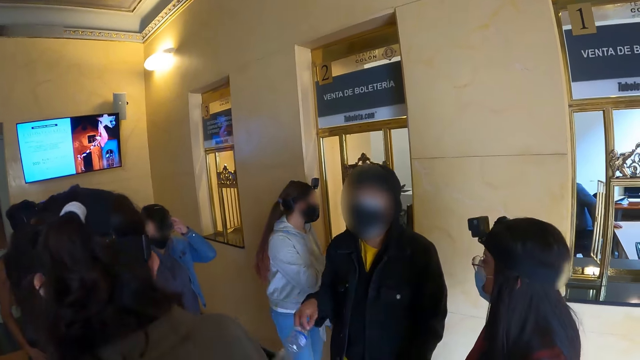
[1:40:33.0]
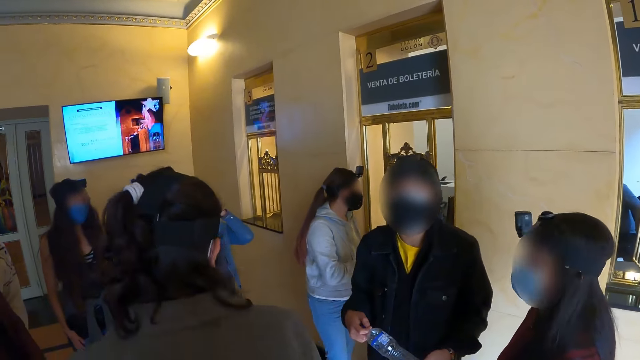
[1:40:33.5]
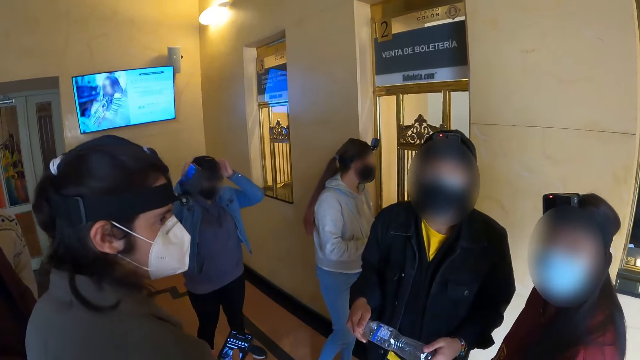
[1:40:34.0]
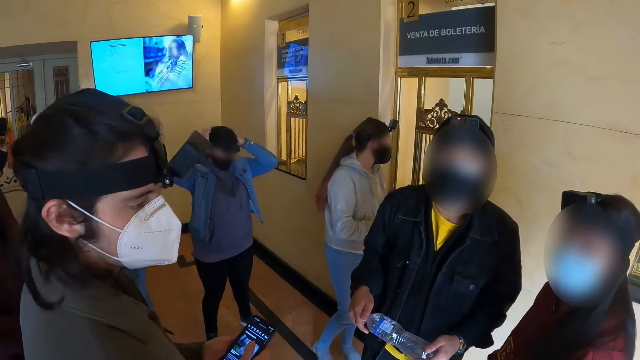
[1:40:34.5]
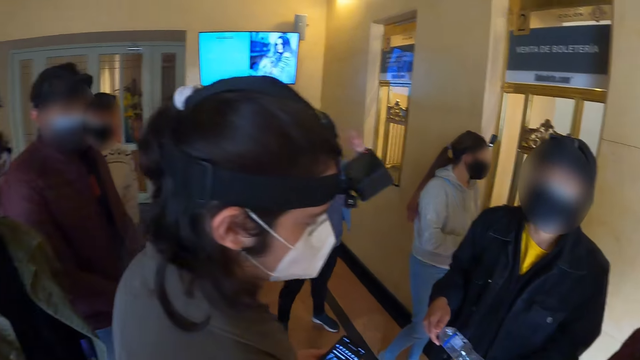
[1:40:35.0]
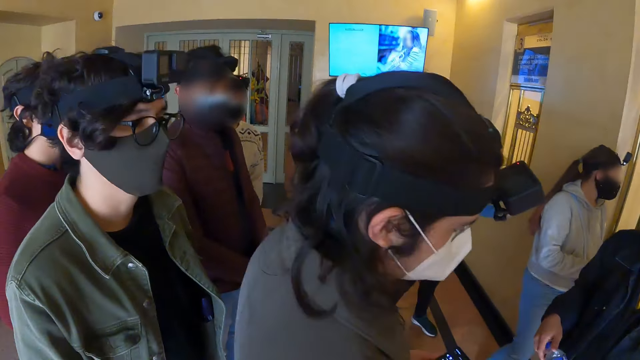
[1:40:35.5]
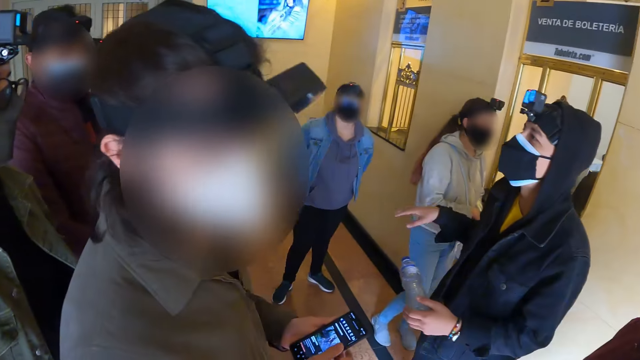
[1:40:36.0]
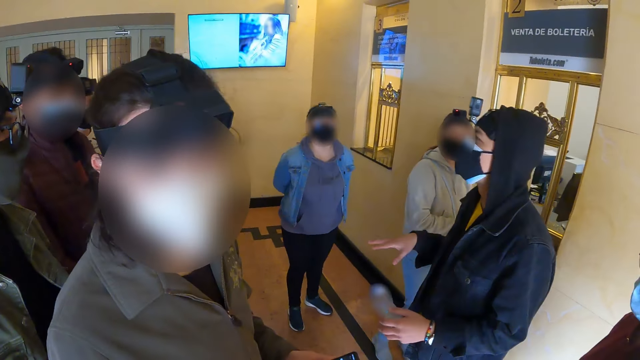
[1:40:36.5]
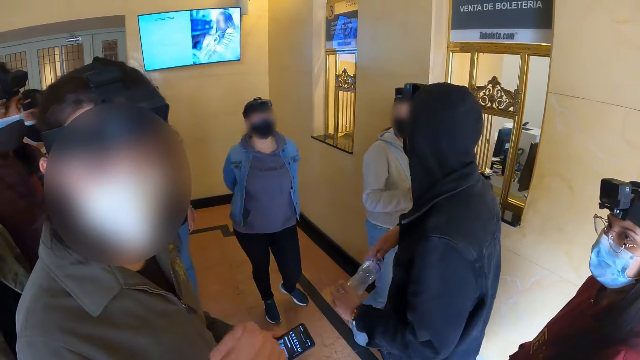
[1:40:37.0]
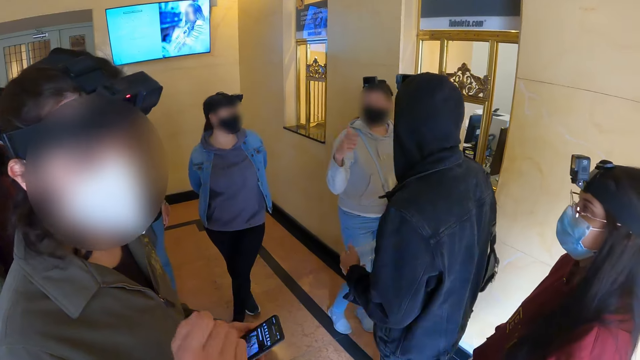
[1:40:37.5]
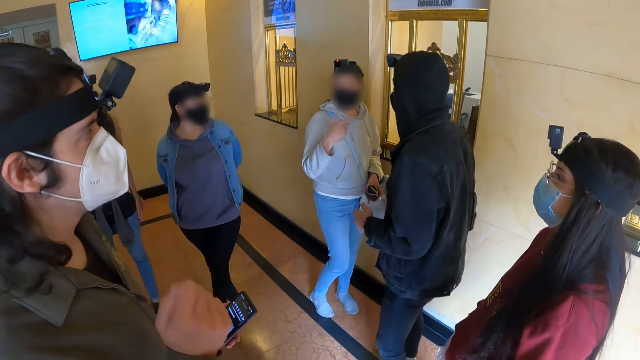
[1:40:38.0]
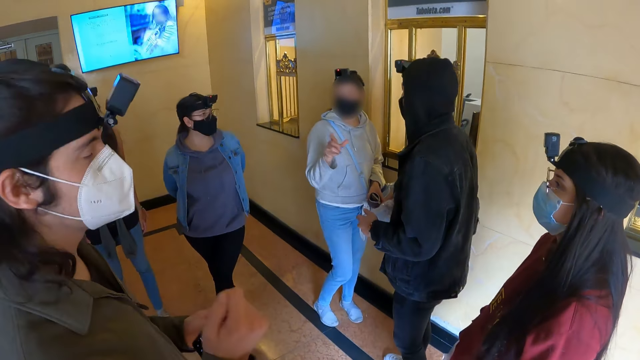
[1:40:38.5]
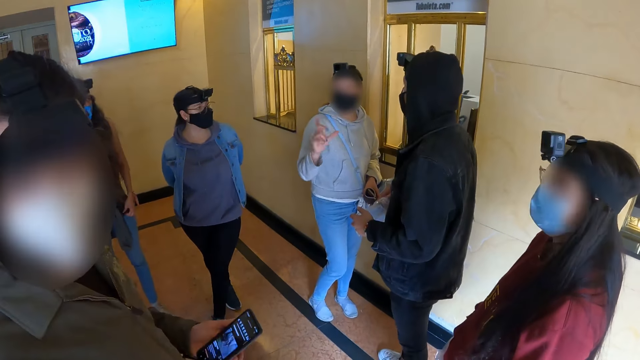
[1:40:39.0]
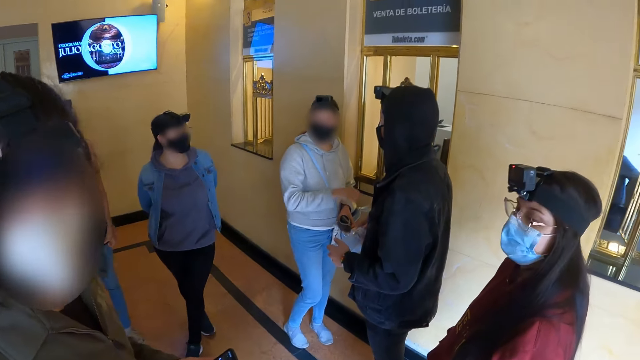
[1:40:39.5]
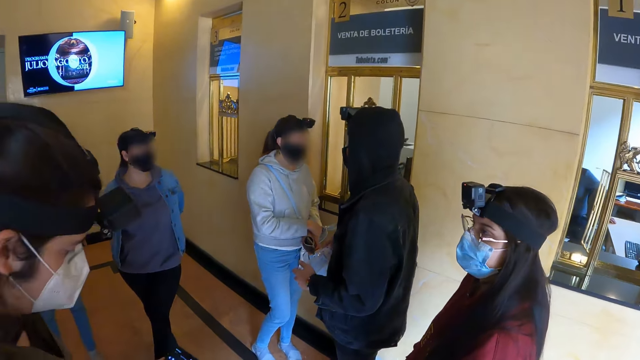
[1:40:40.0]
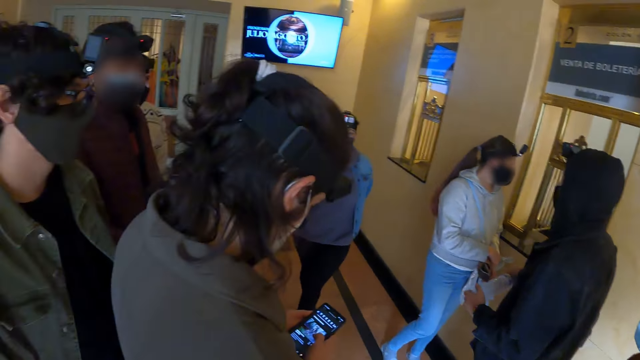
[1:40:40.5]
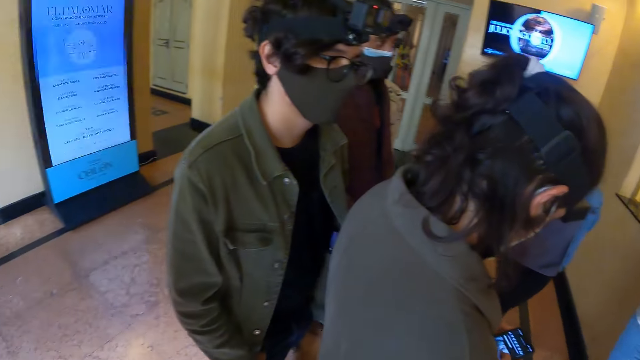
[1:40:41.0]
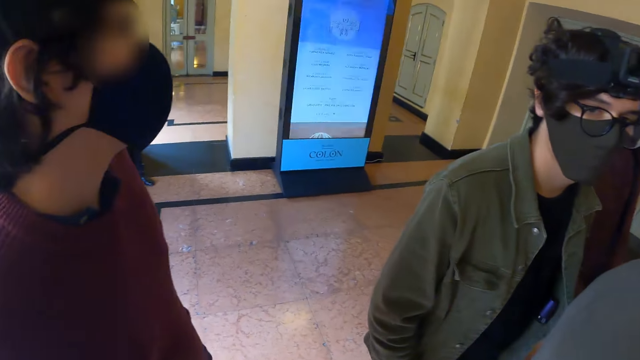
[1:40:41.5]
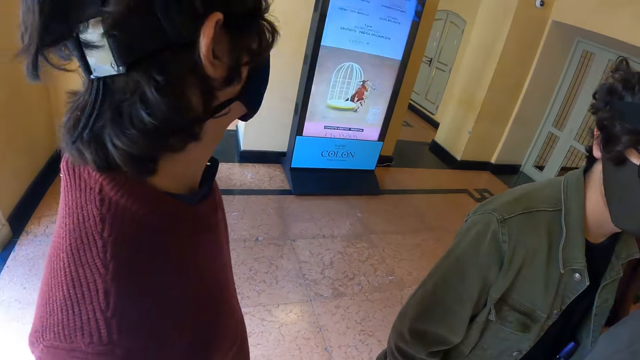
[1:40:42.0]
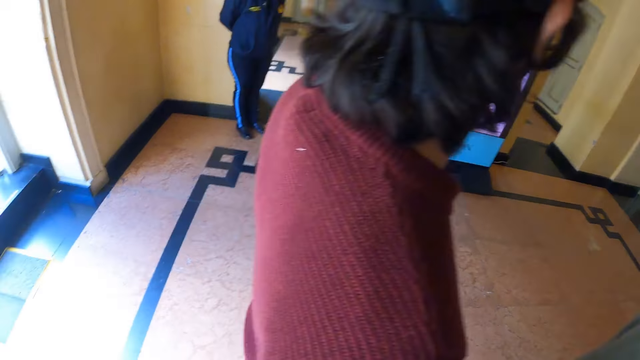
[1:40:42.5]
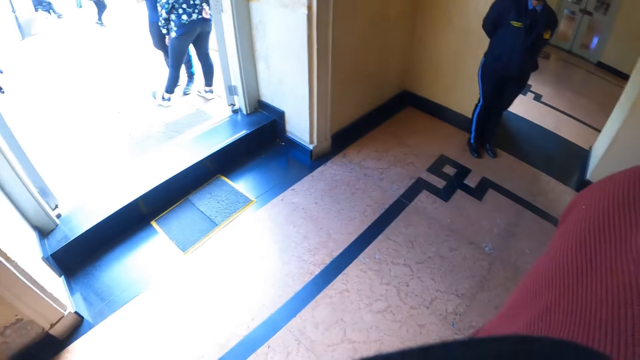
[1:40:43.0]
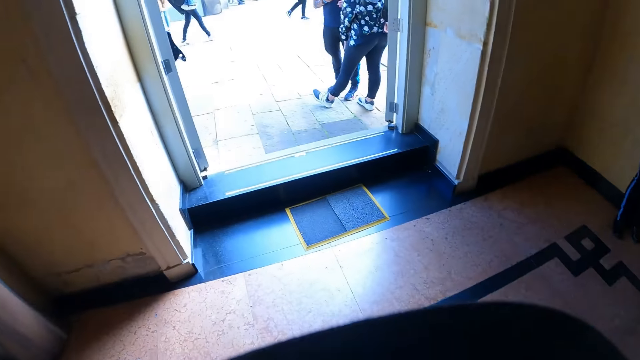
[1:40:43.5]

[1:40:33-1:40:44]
The camera wearer speaks with a man. They look around.

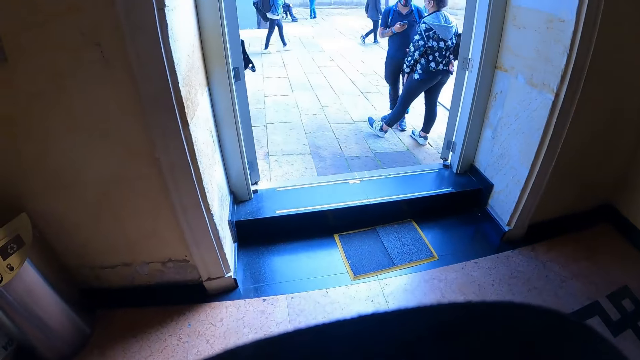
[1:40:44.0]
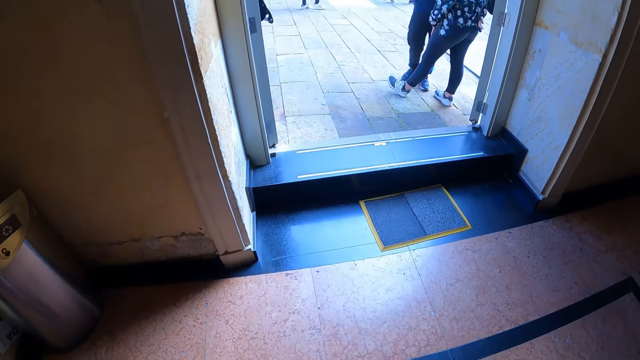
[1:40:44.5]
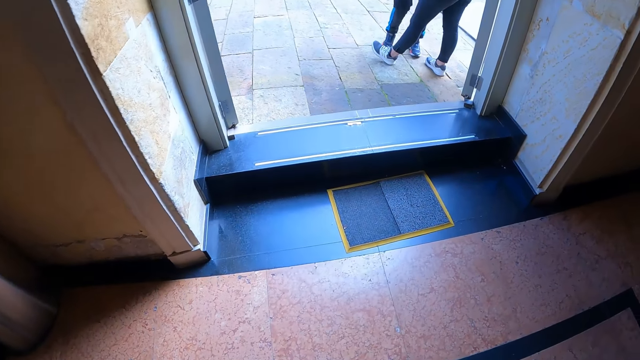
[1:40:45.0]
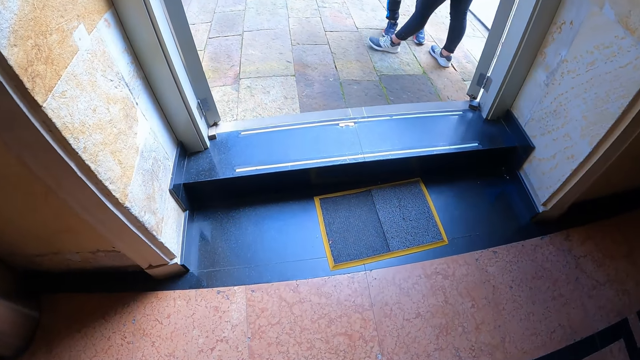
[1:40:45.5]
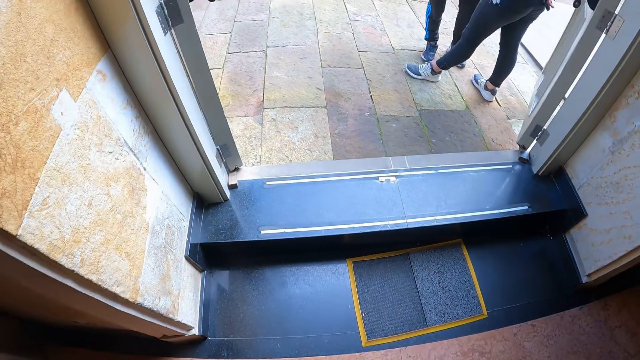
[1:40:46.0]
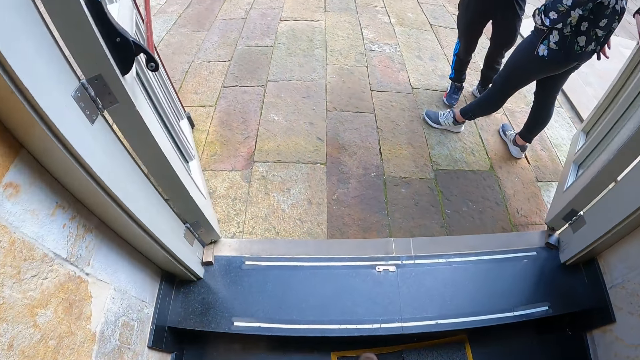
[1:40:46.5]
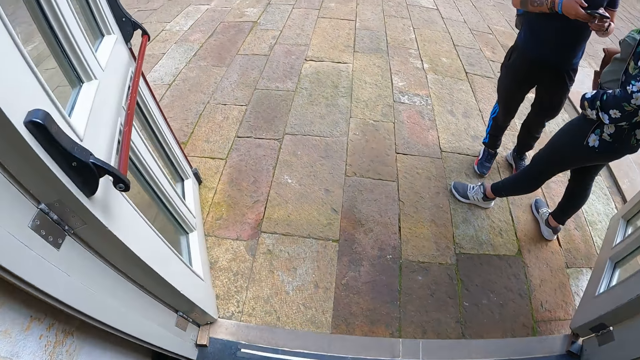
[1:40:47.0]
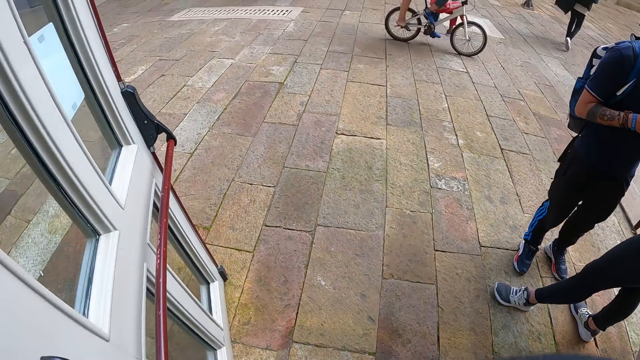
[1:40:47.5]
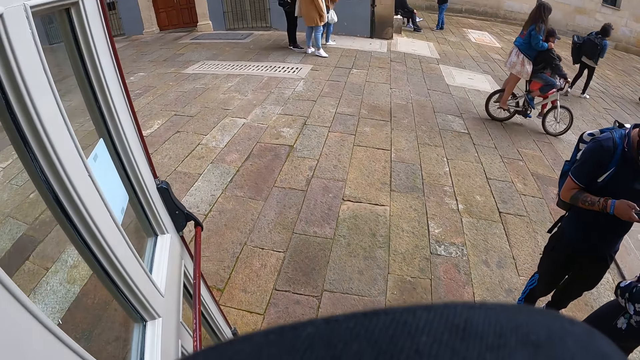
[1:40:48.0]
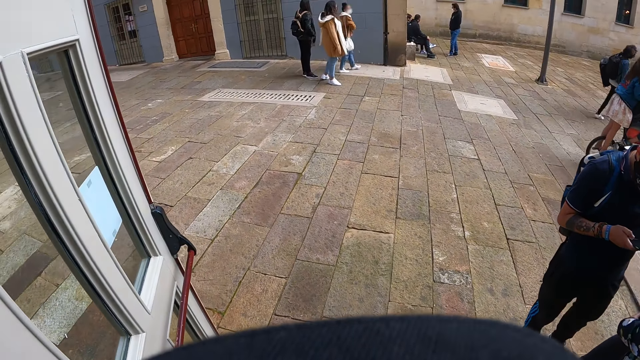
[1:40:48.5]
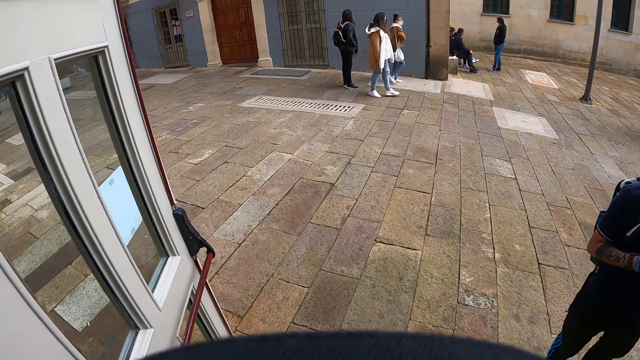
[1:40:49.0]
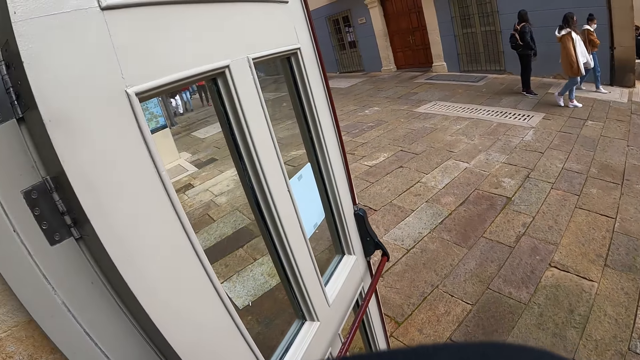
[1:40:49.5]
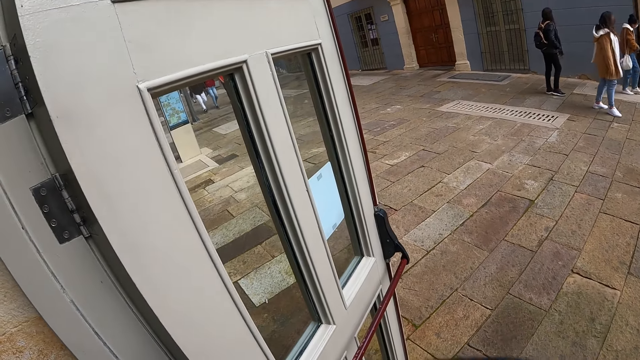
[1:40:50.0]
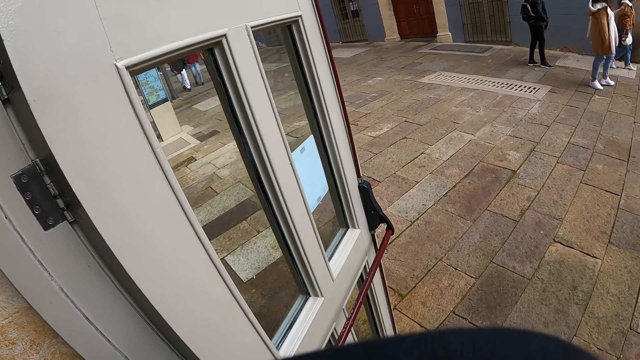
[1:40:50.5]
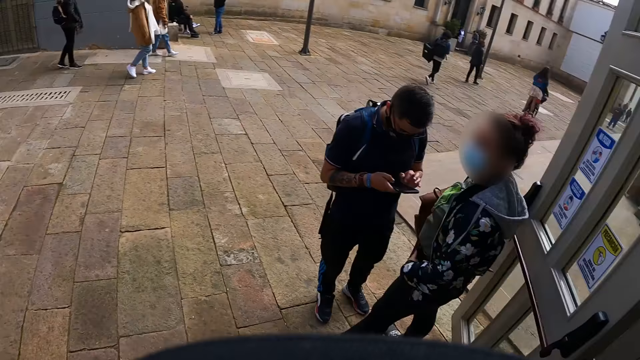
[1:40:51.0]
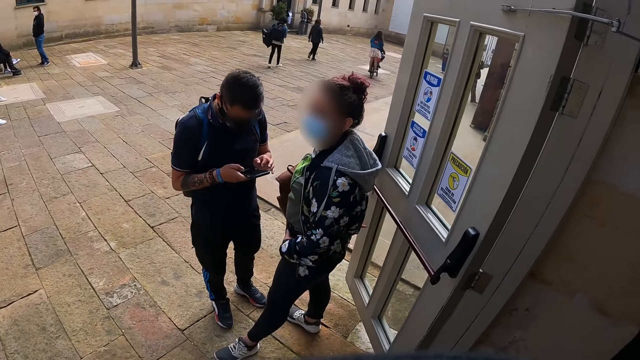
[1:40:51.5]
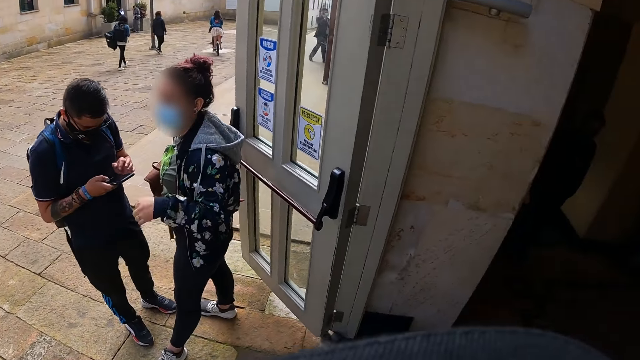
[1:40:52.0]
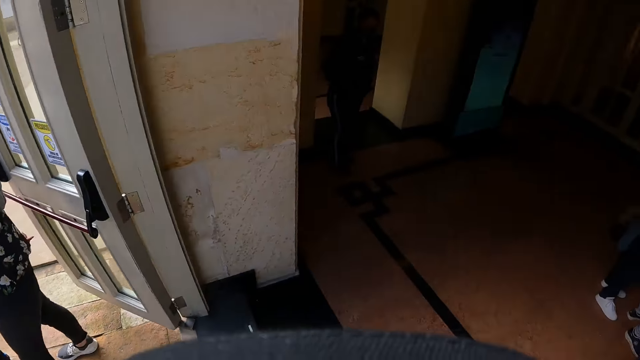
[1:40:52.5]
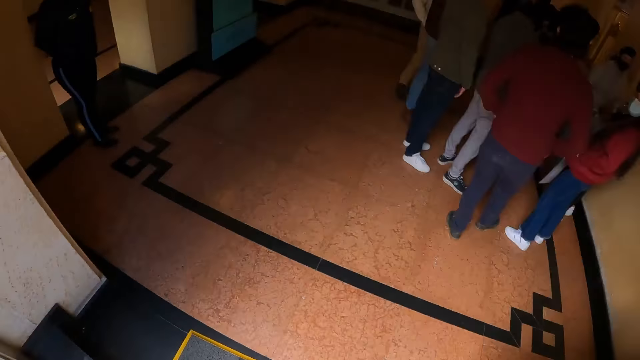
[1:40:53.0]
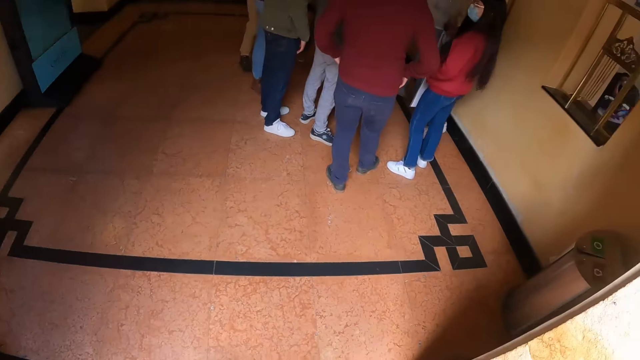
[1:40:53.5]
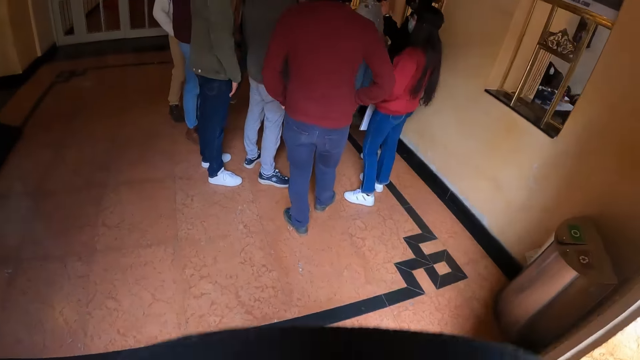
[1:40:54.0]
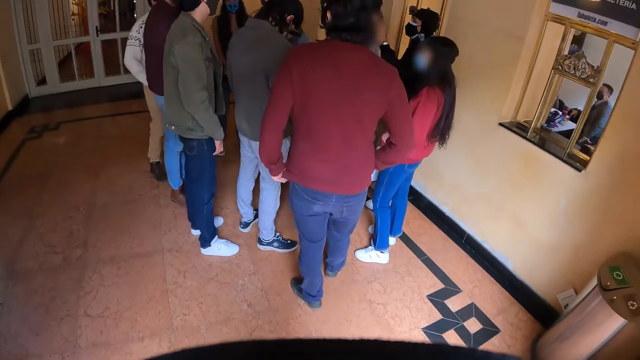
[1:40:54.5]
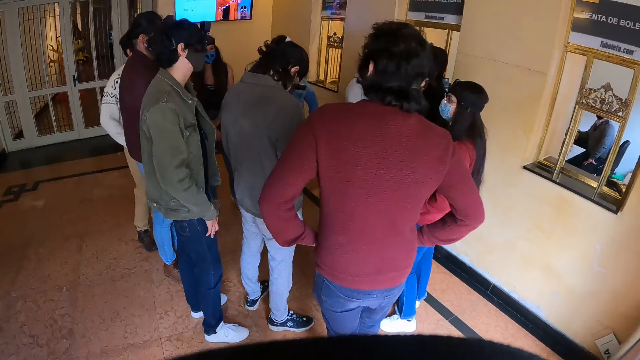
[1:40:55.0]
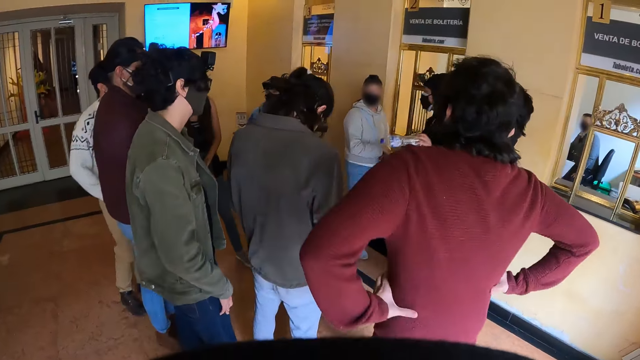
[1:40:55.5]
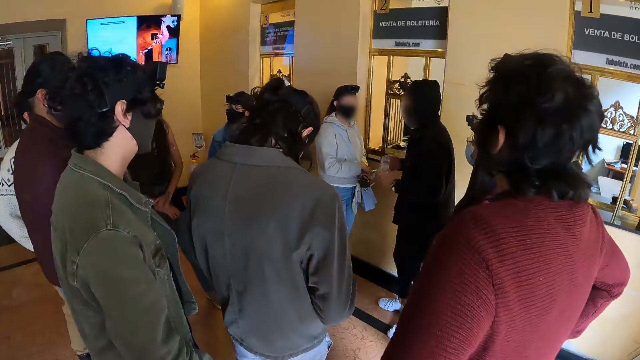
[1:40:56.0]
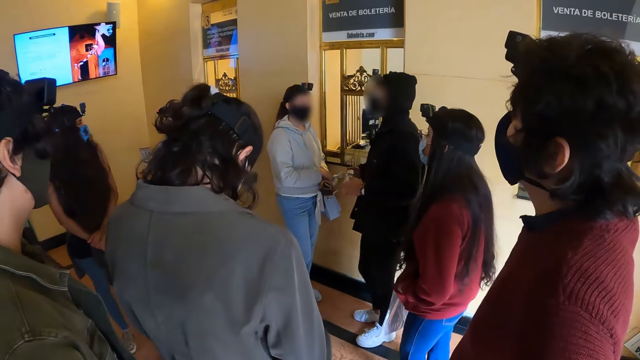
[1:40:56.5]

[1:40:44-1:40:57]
The camera wearer walks around. They stand at the door. They look around. They walk around.
